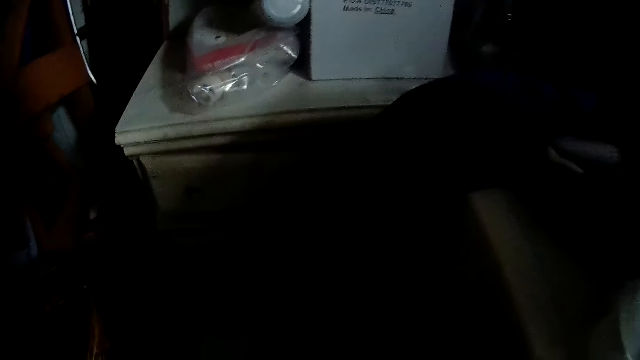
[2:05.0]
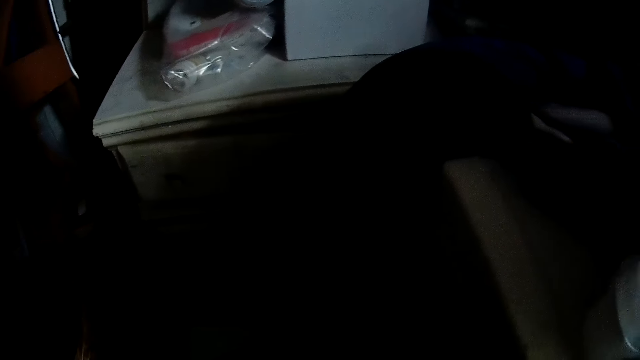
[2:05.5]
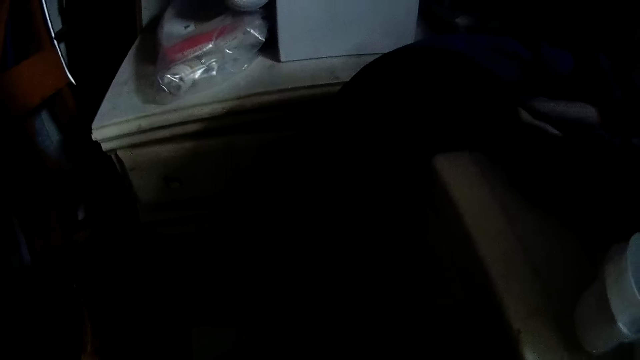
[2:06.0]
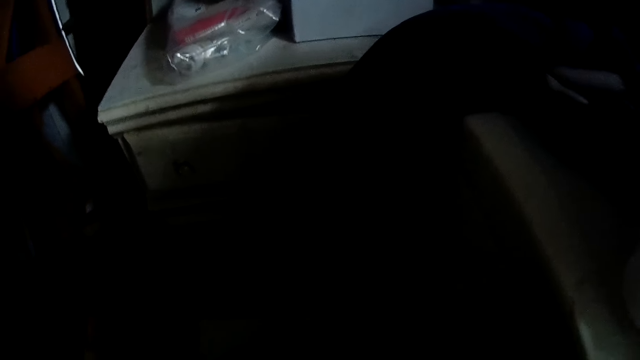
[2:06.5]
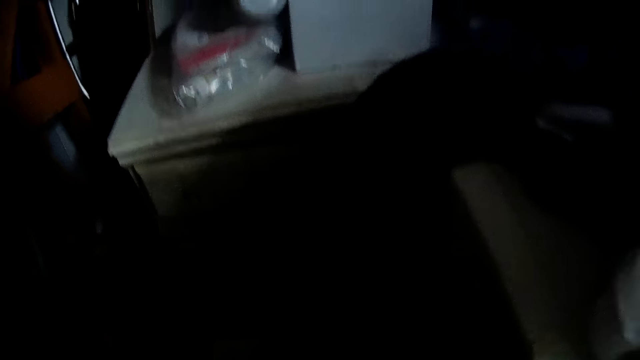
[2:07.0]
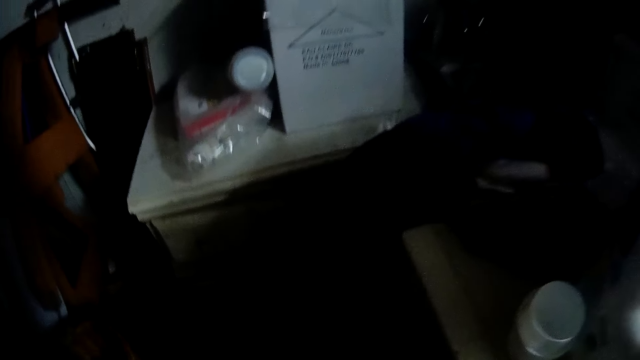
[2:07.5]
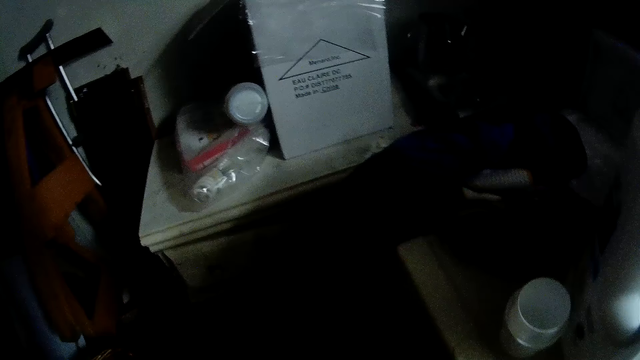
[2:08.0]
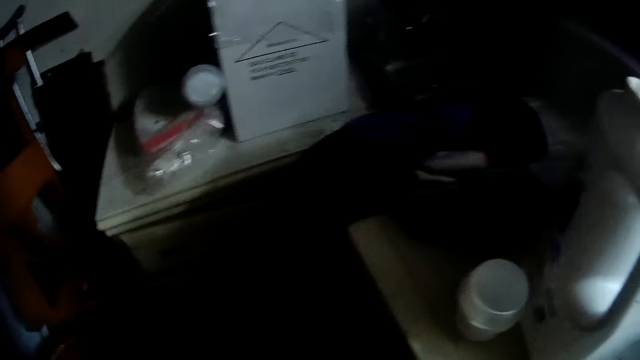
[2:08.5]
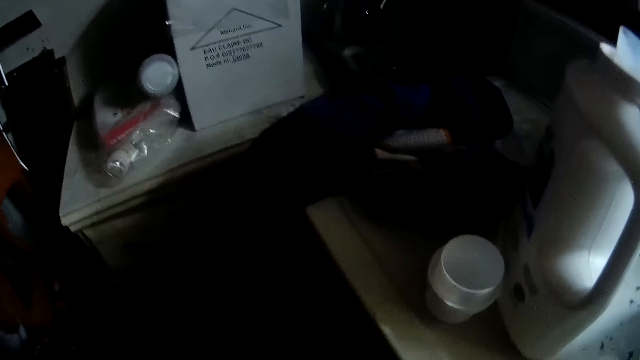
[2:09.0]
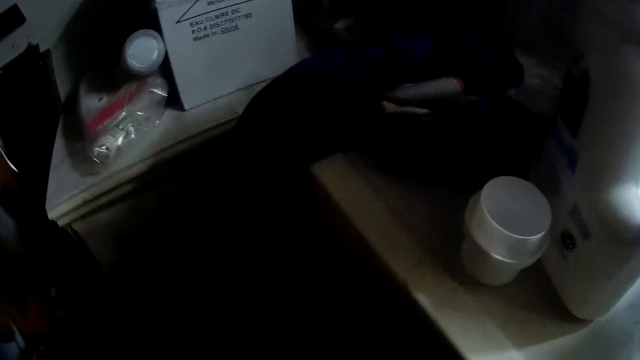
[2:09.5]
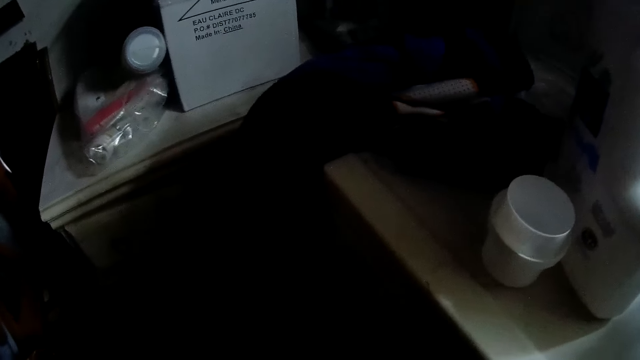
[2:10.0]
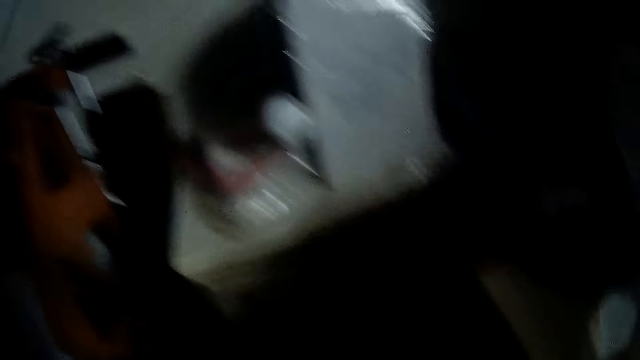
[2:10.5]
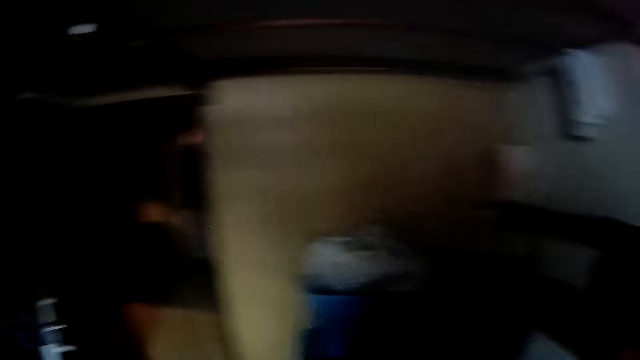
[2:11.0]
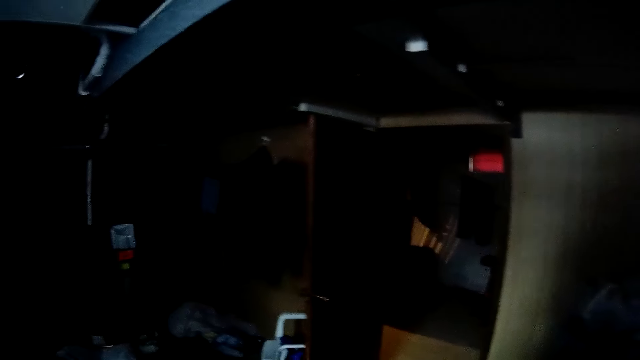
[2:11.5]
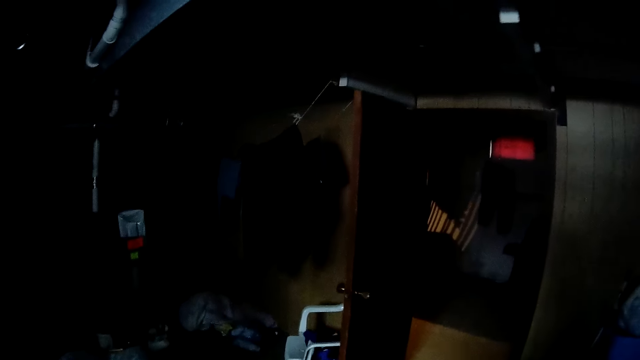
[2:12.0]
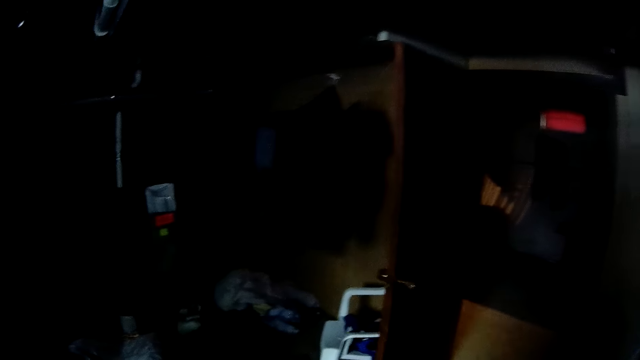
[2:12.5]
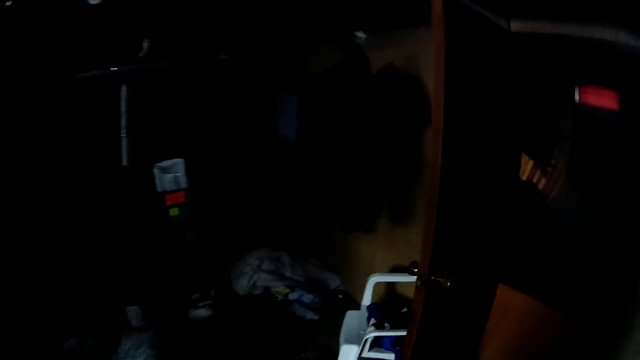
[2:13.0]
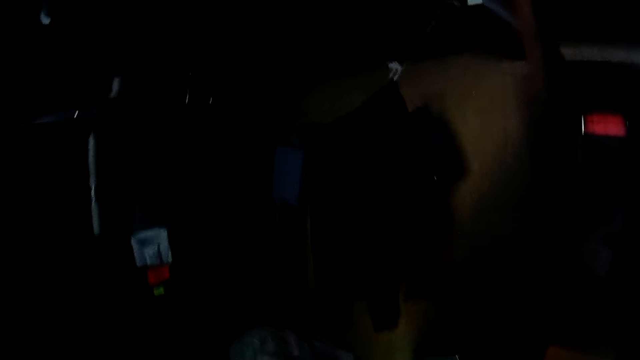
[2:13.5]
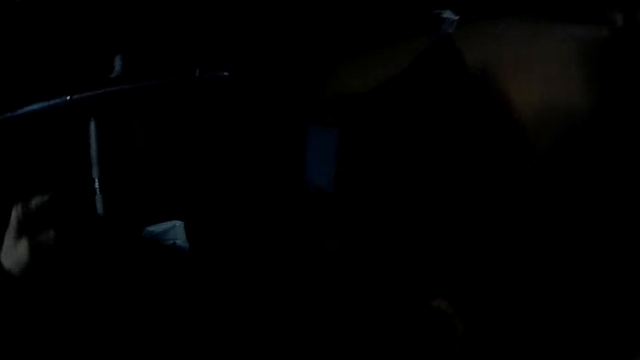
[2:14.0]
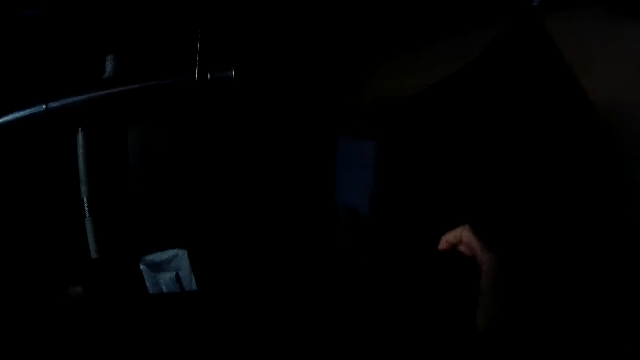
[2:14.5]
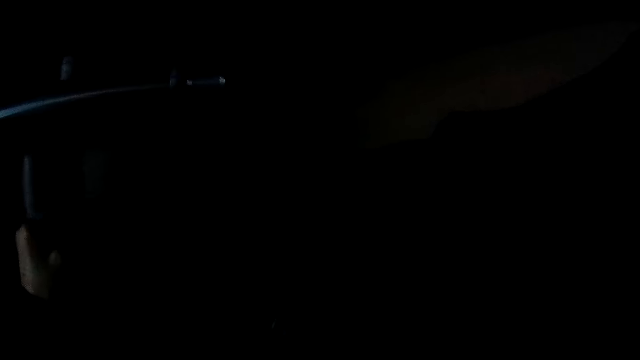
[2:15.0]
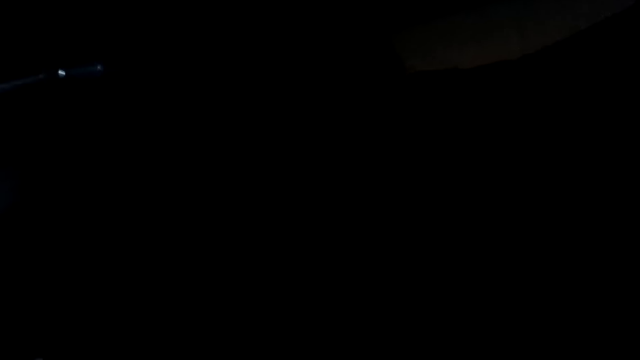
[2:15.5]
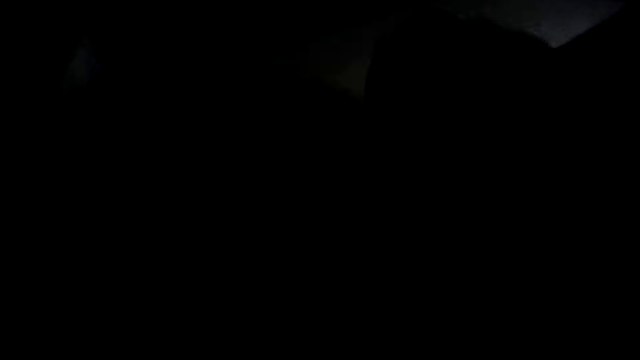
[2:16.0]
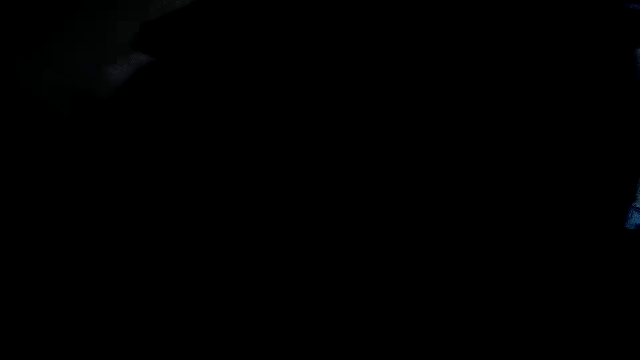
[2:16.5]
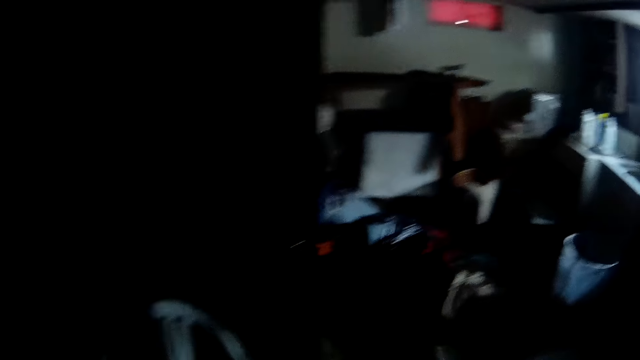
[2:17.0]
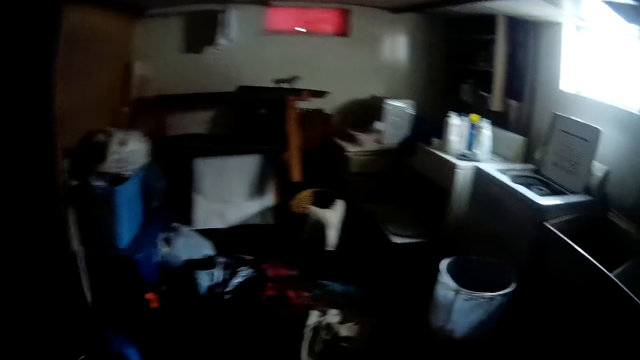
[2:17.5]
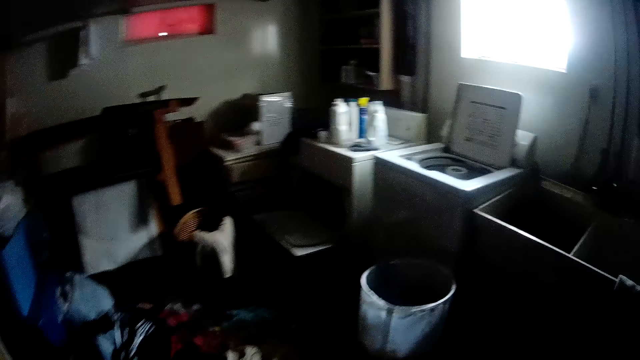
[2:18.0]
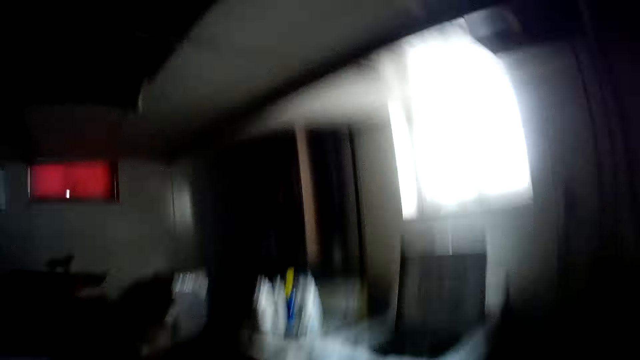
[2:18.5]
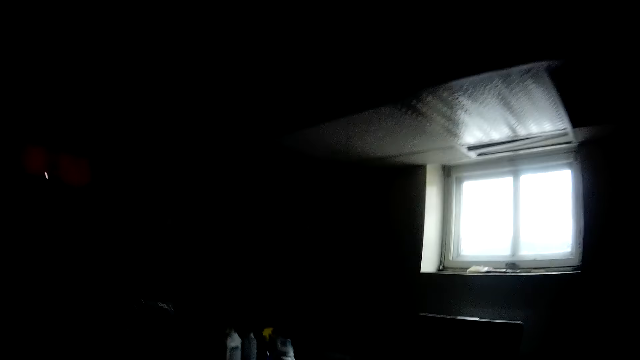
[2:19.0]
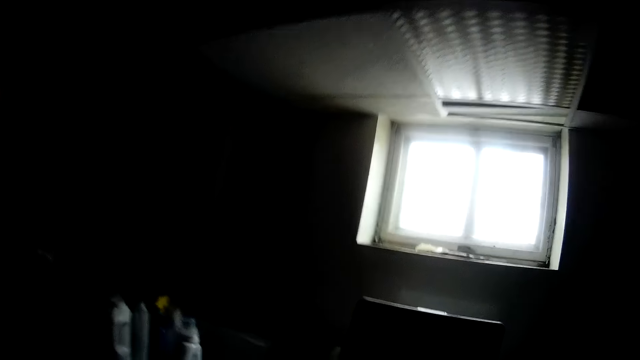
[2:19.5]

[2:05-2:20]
The camera wearer hangs a cloth on the clothesline with her hands. She walks around the room.

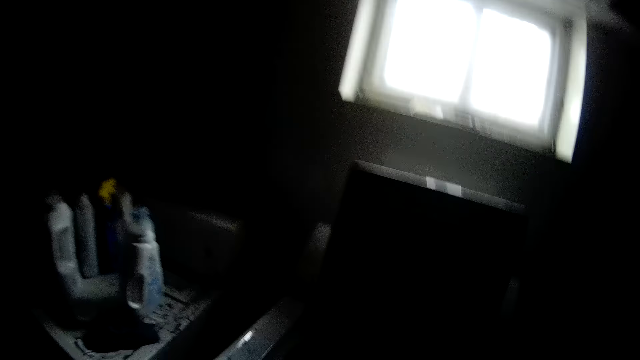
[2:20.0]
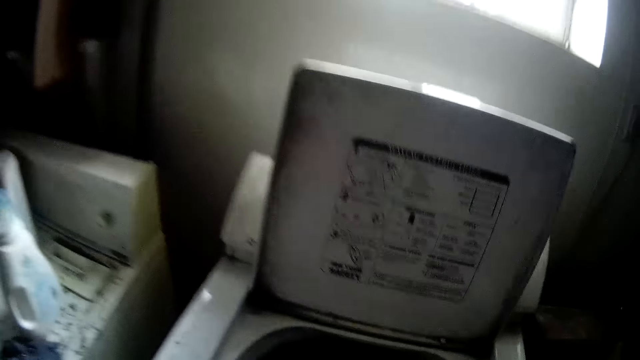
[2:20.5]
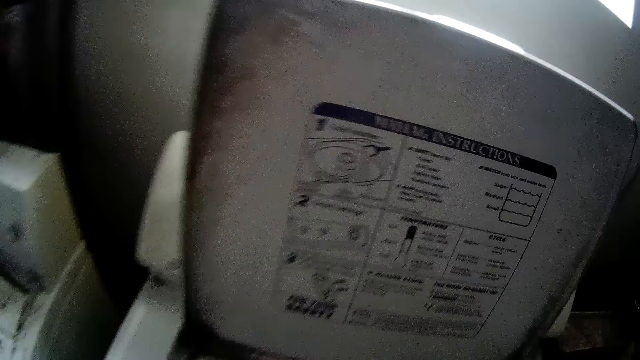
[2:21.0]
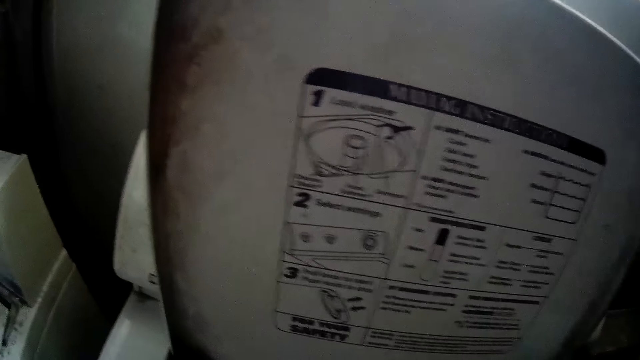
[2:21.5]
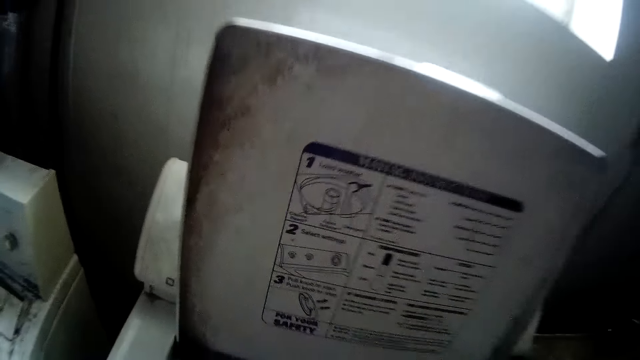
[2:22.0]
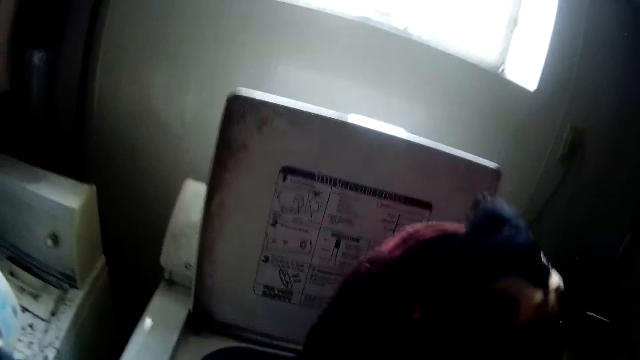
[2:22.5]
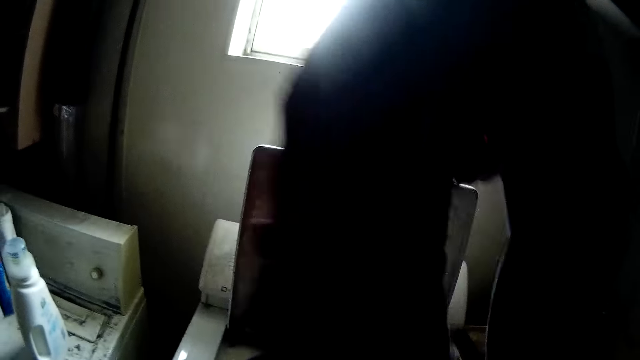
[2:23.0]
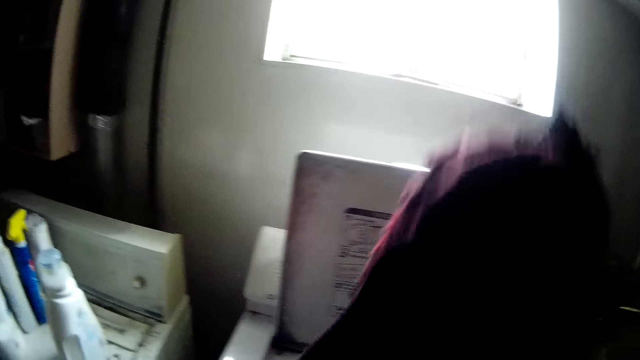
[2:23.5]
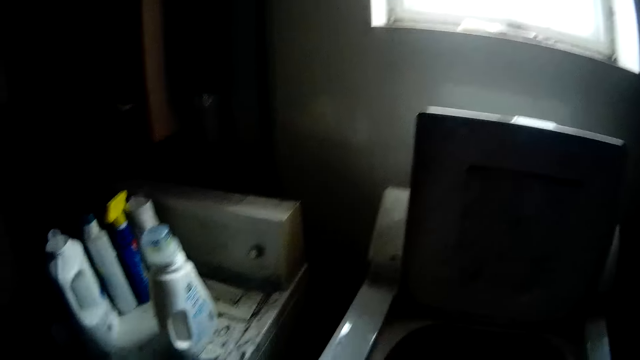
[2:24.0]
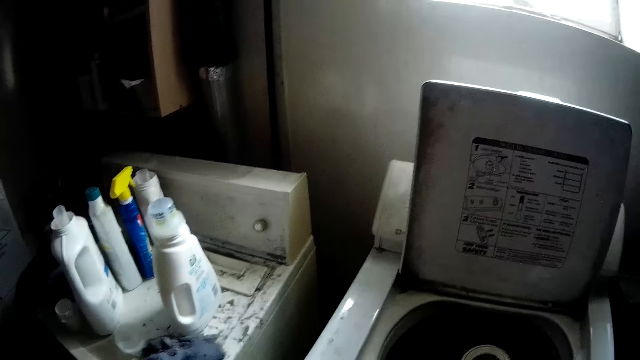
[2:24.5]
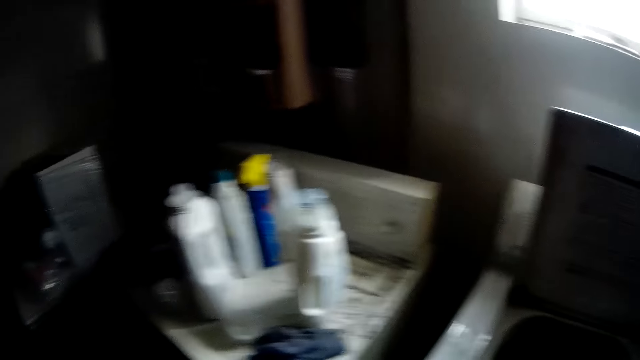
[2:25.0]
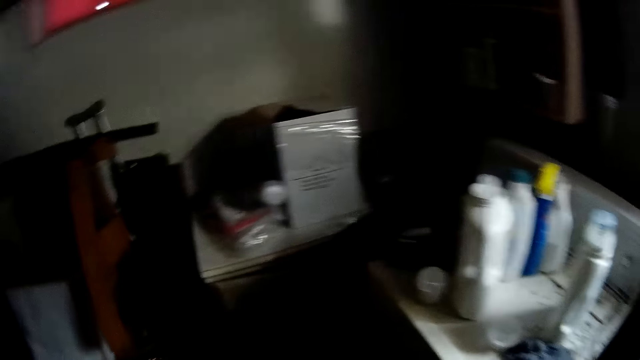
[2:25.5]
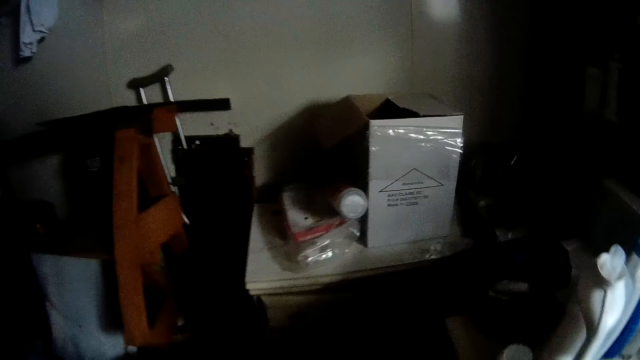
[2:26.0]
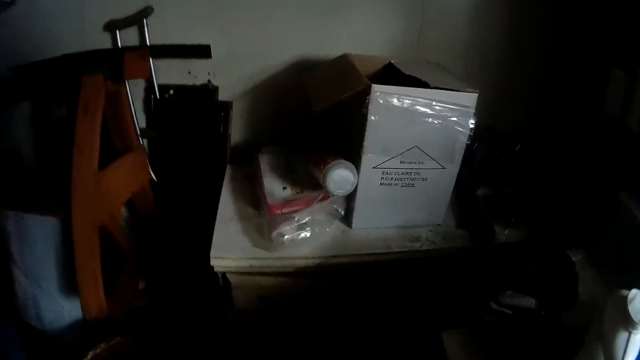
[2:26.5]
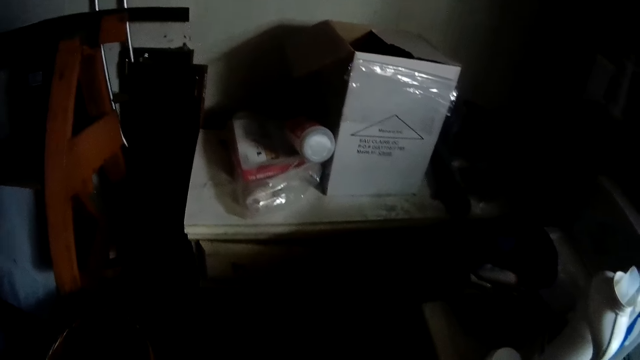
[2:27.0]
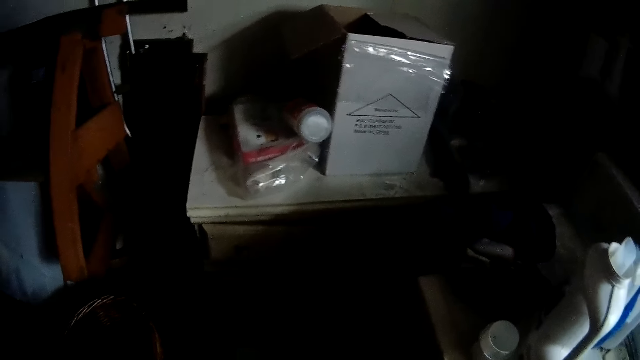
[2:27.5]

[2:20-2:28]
The camera wearer moves clothes from the washing machine to the basket on the floor with her hands.
